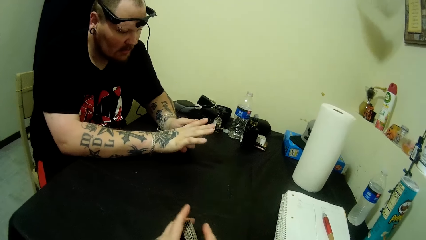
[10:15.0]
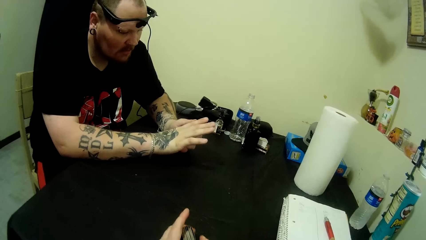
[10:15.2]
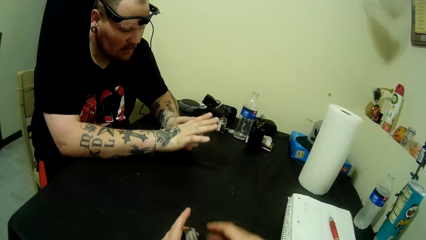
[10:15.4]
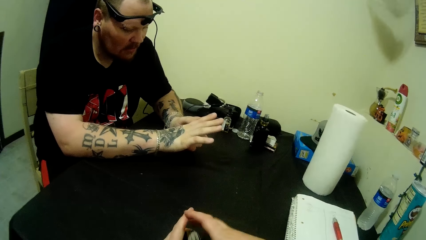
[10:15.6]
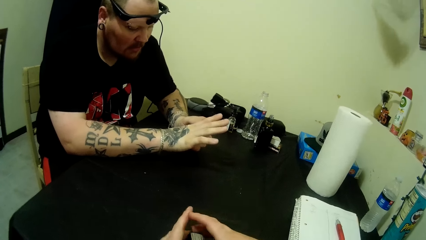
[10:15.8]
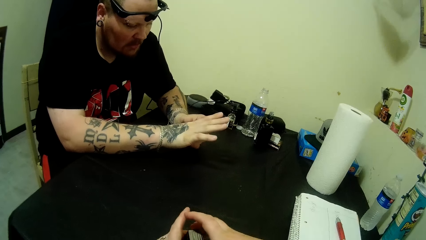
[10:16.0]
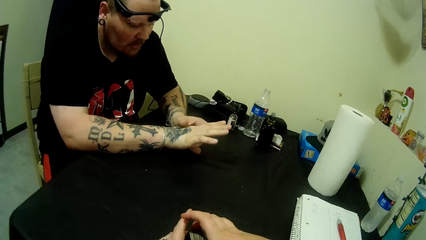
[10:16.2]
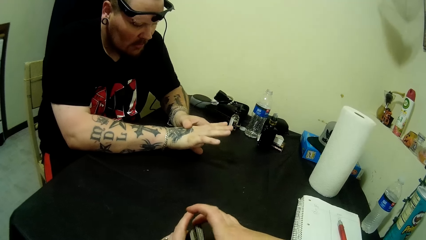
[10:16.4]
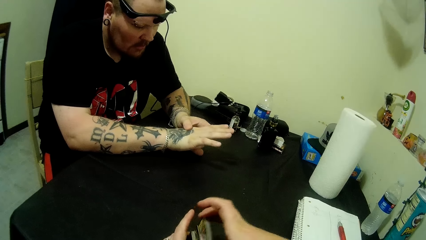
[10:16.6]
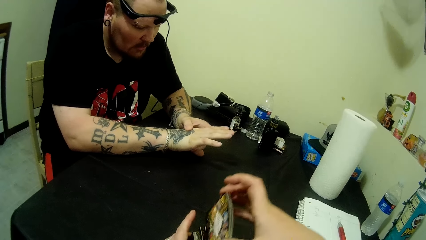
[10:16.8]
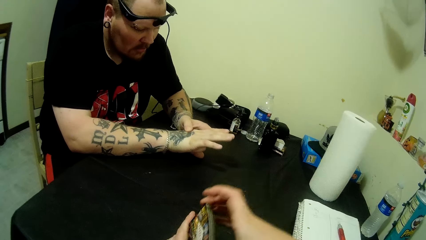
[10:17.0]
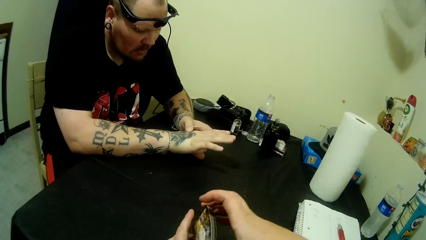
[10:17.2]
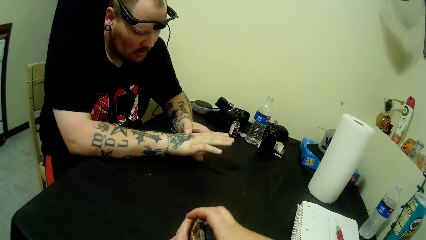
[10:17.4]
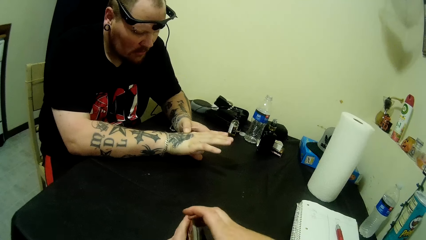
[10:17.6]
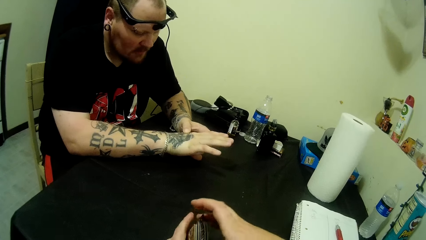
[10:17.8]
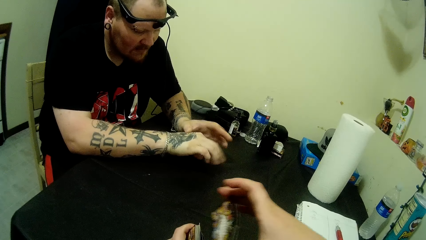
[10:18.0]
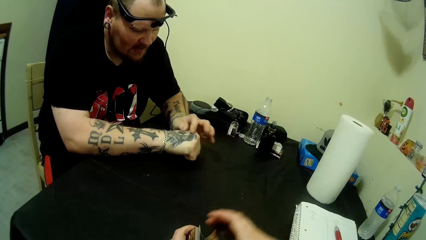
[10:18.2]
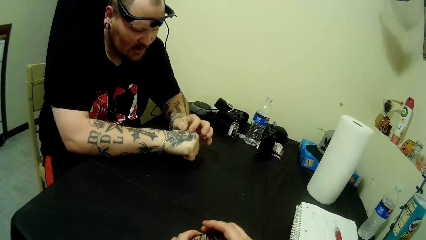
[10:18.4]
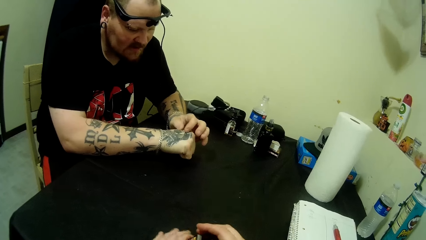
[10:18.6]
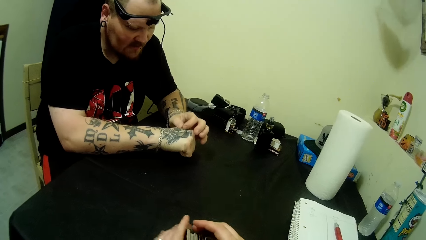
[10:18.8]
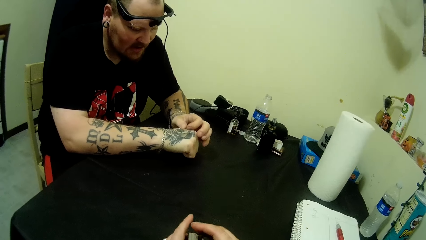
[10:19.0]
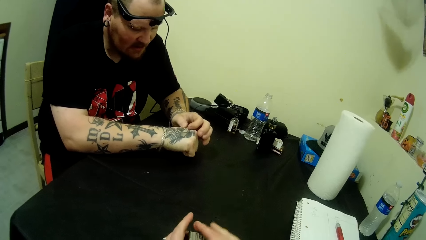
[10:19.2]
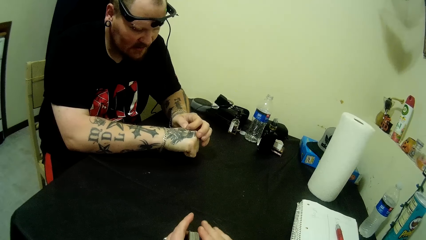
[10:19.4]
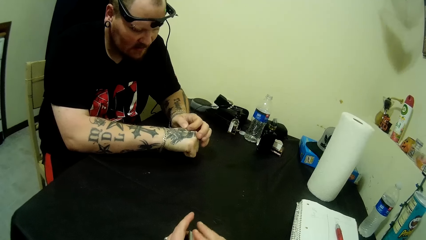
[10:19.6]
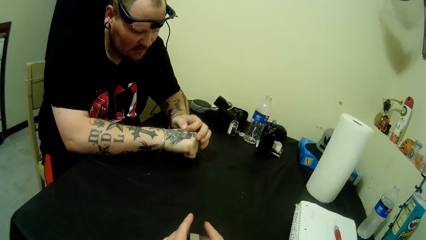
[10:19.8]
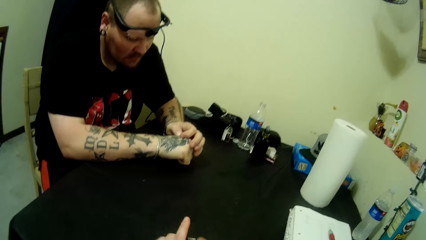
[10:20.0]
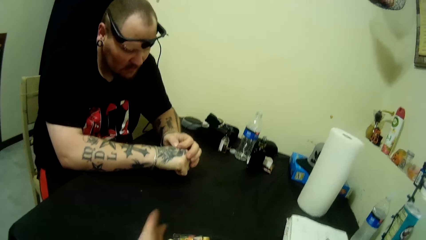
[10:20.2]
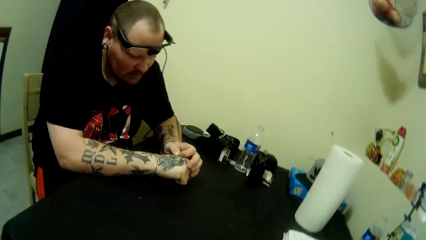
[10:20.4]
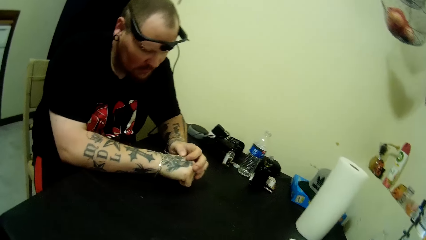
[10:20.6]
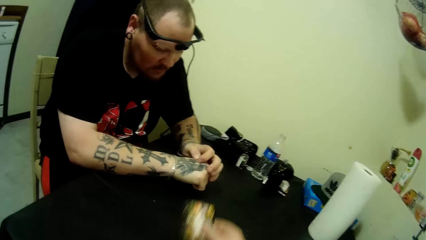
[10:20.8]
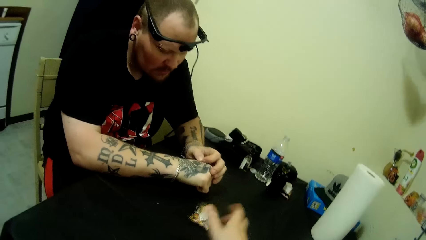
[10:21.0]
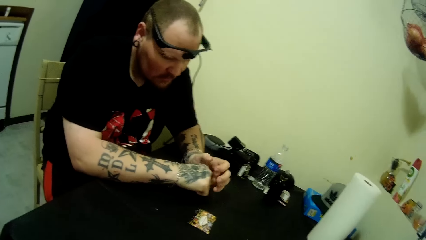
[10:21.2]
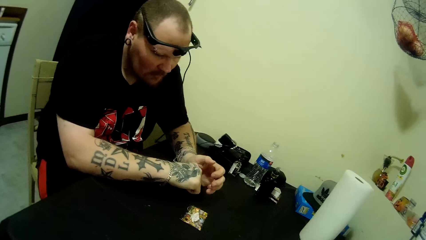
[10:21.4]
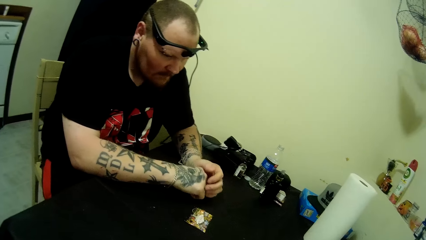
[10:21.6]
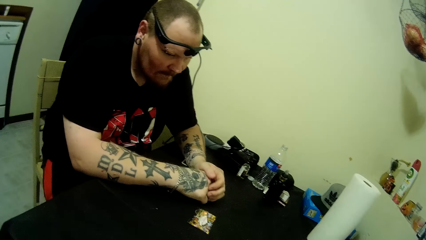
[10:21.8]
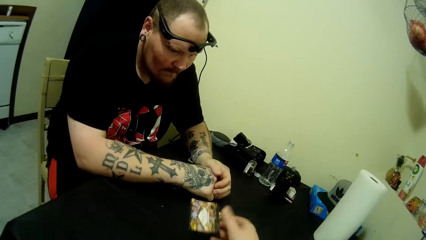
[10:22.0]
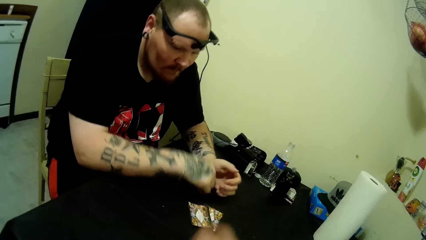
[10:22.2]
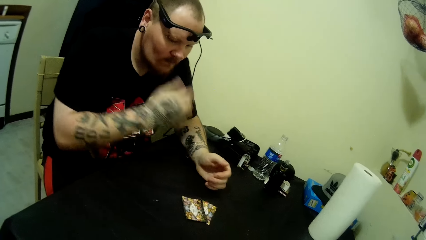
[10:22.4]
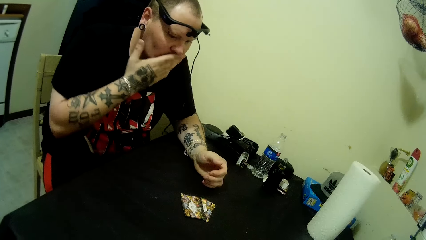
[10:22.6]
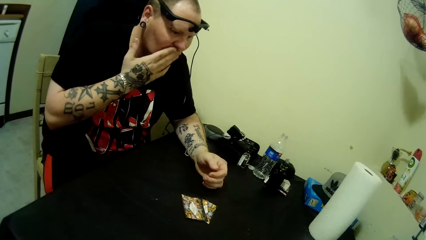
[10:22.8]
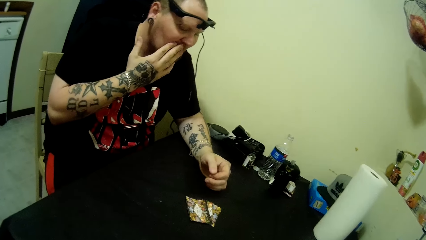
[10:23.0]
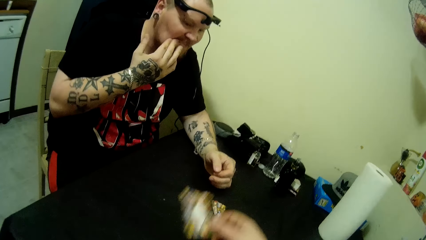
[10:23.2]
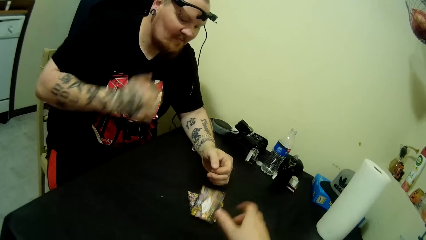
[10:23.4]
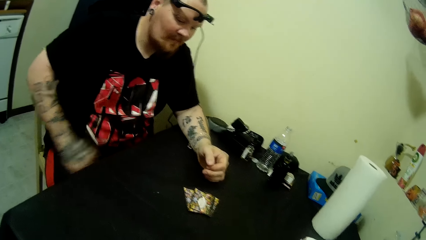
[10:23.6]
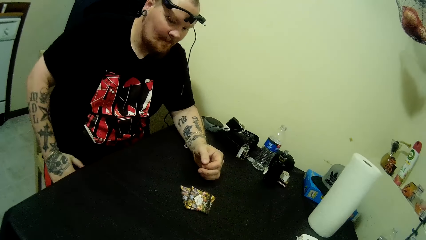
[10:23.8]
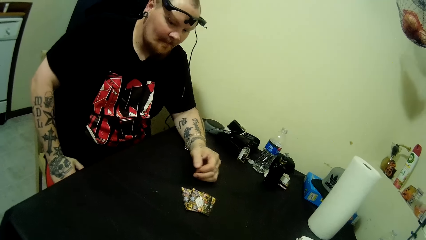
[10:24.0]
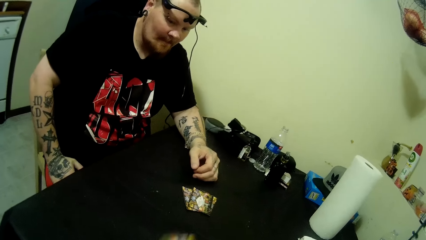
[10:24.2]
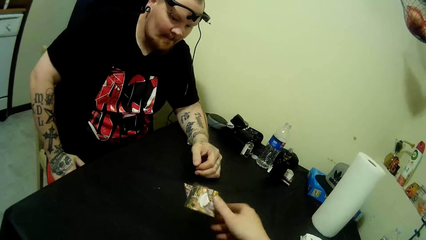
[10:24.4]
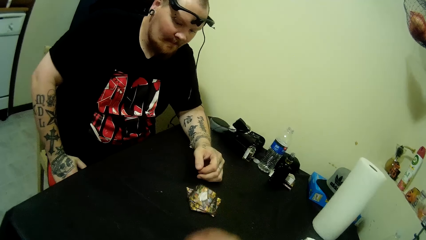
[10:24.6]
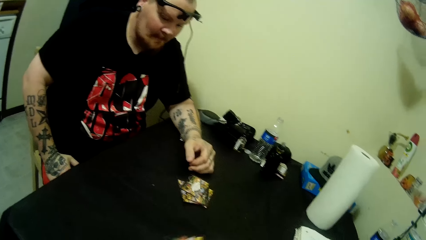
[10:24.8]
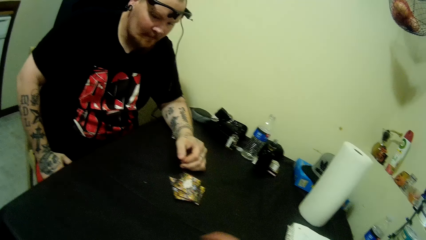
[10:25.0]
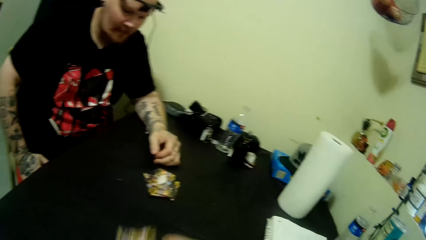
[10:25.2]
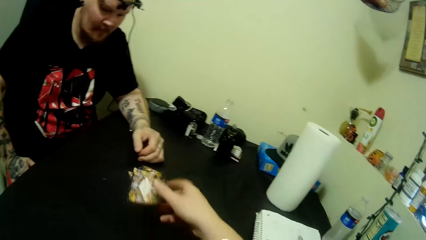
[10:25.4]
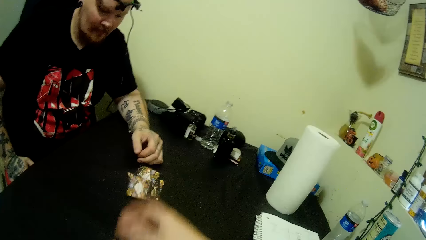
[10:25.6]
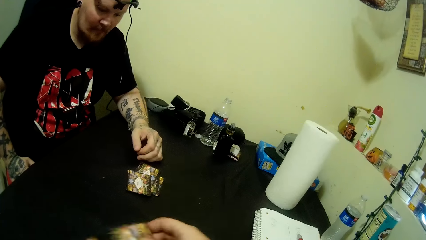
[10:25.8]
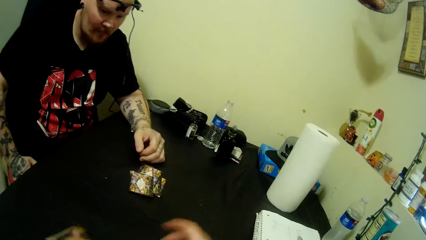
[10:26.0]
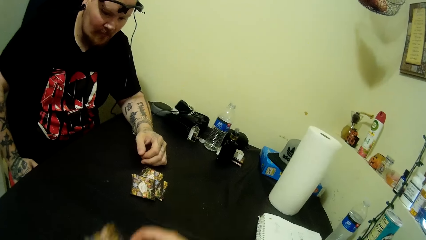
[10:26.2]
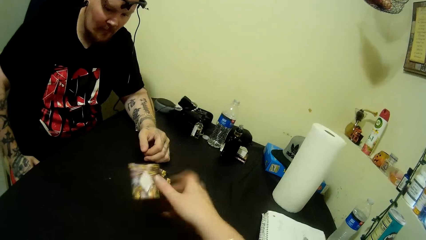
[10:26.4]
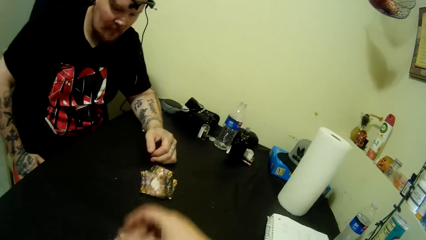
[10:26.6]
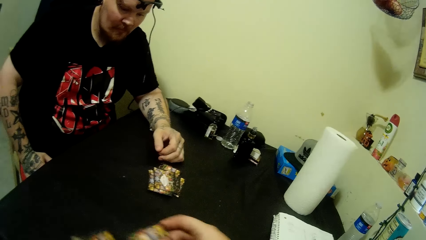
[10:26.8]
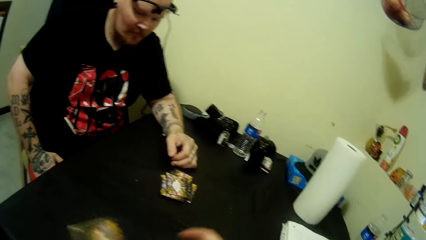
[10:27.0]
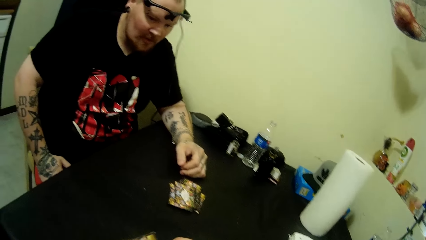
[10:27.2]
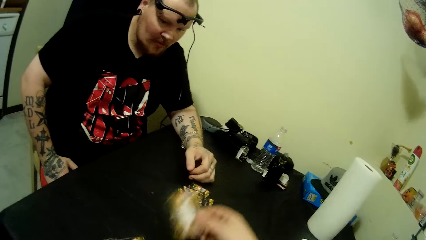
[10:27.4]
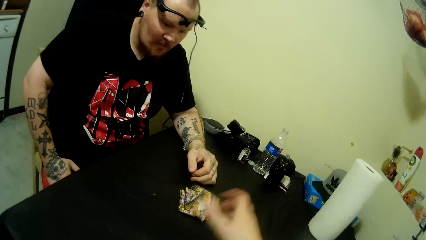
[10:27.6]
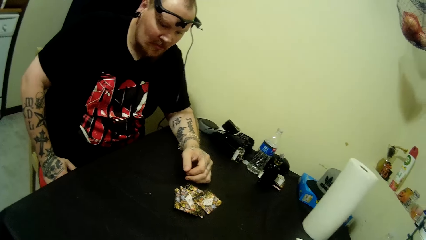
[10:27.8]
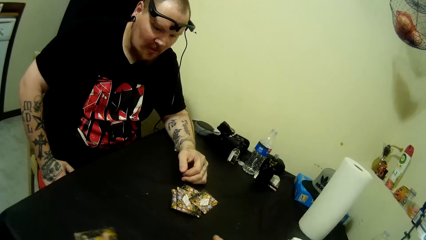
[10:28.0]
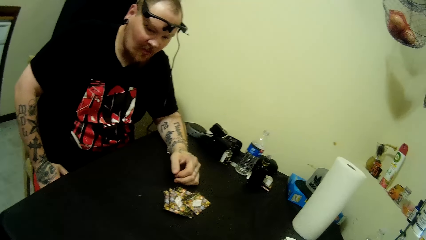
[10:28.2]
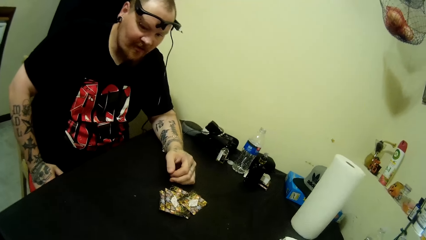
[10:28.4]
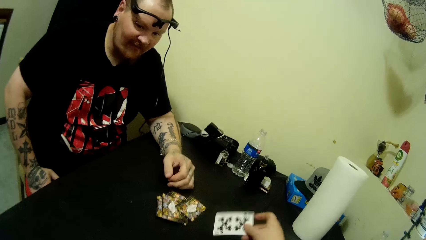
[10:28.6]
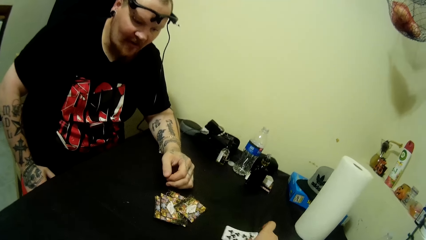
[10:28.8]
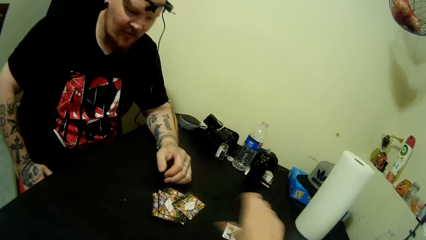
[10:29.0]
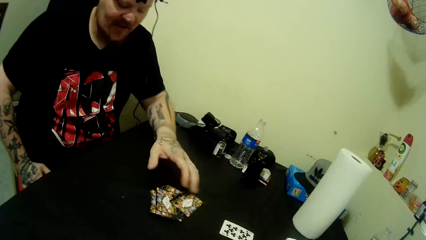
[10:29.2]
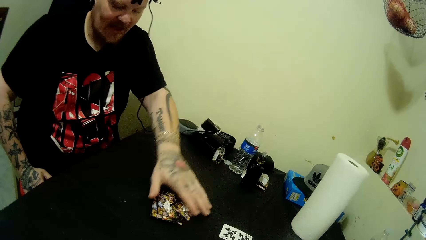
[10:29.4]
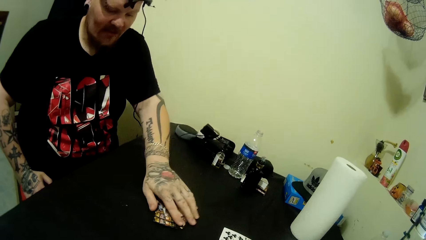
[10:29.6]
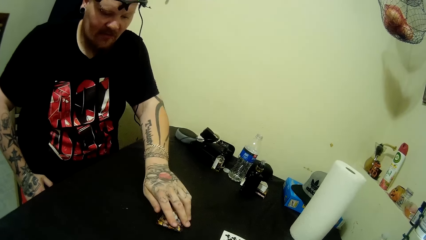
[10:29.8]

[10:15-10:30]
The camera wearer arranges cards on hand. They throw cards on the table. They share the card on the table. They put a card on the table.
